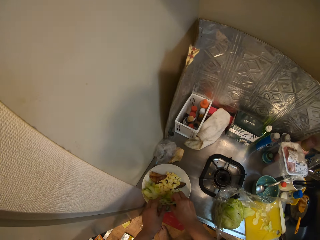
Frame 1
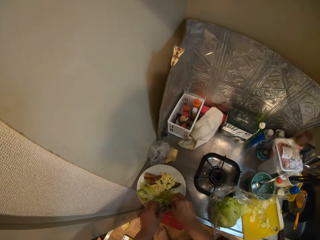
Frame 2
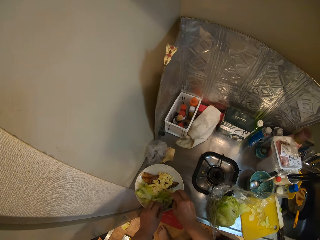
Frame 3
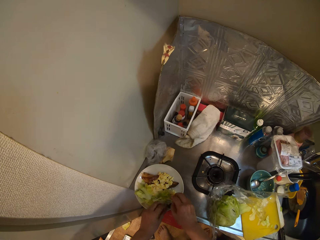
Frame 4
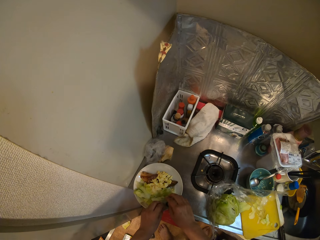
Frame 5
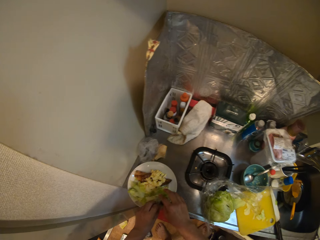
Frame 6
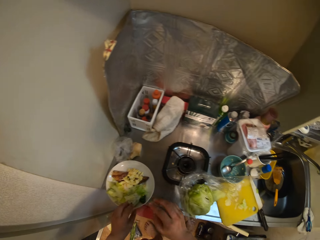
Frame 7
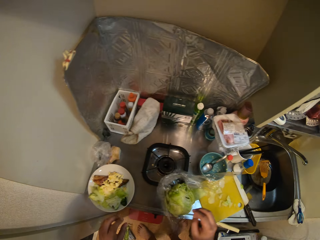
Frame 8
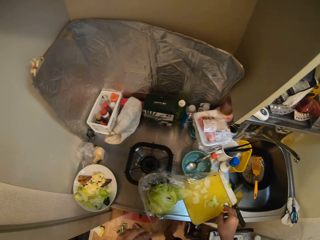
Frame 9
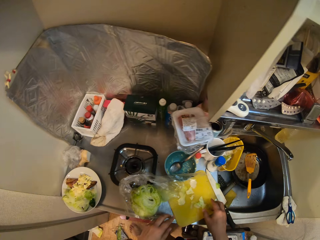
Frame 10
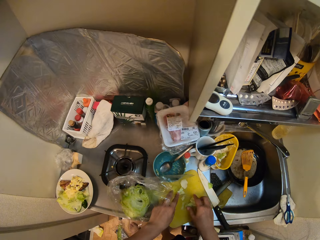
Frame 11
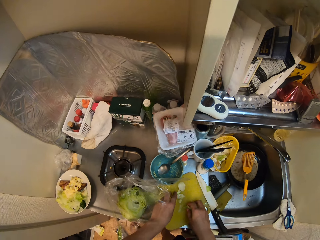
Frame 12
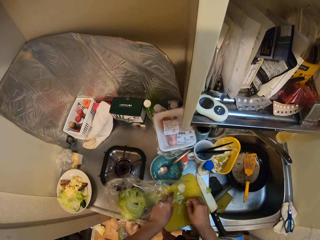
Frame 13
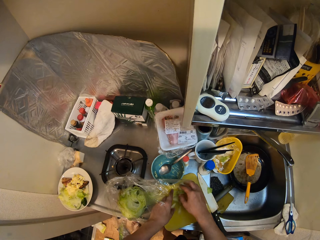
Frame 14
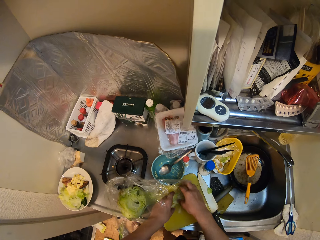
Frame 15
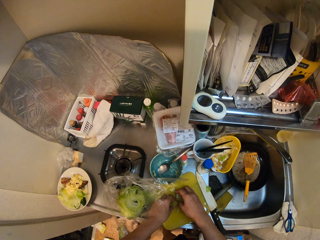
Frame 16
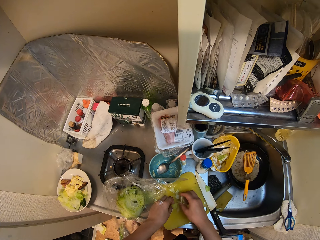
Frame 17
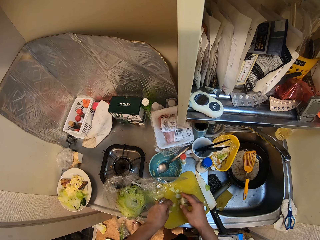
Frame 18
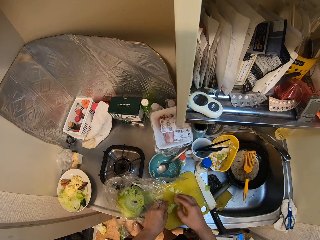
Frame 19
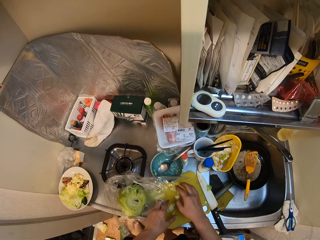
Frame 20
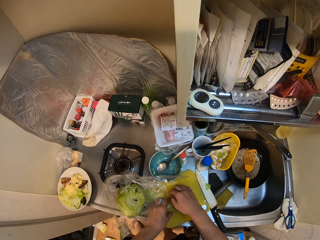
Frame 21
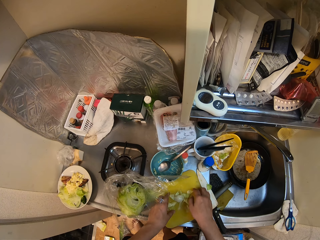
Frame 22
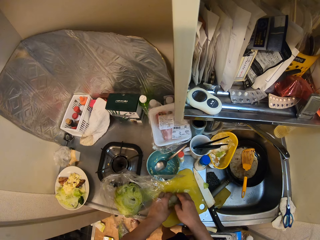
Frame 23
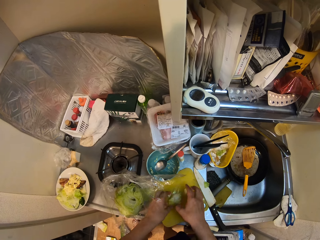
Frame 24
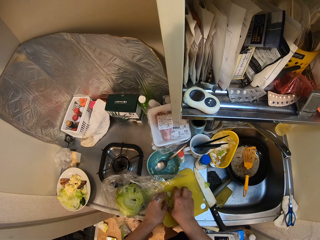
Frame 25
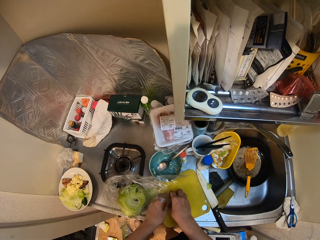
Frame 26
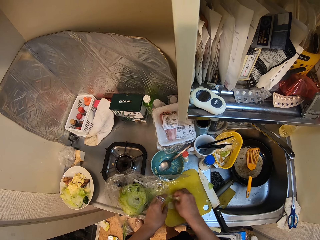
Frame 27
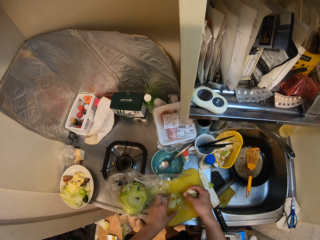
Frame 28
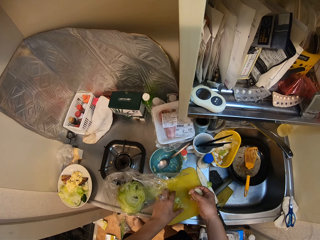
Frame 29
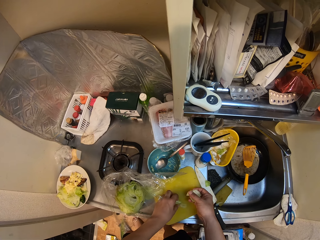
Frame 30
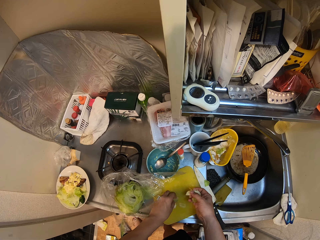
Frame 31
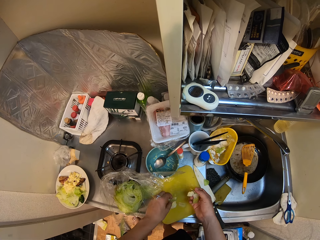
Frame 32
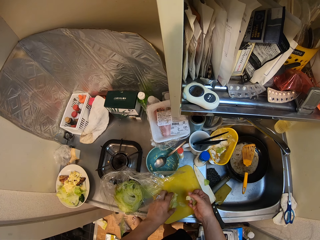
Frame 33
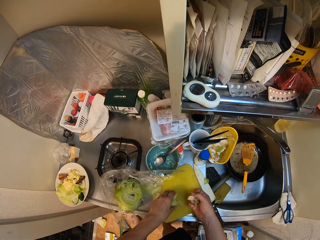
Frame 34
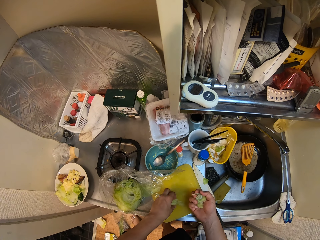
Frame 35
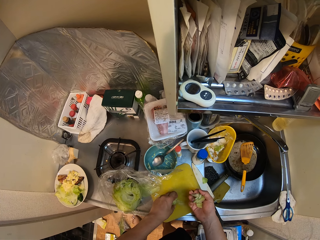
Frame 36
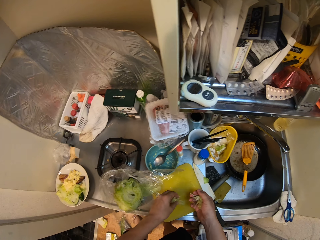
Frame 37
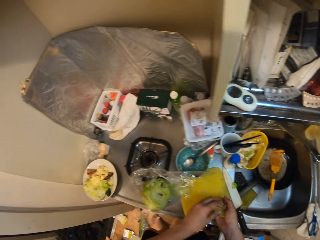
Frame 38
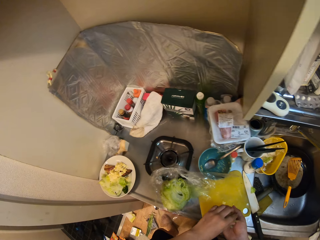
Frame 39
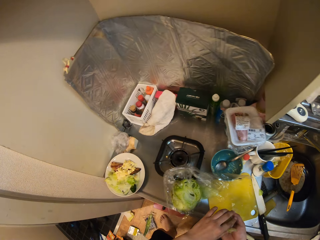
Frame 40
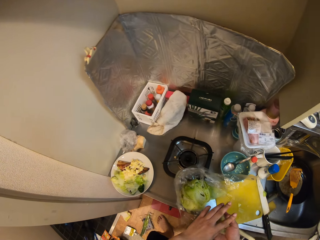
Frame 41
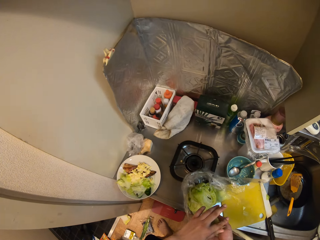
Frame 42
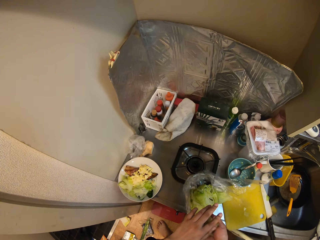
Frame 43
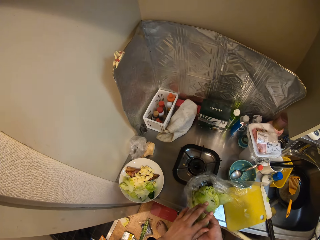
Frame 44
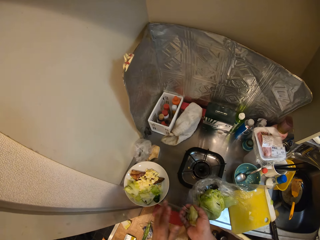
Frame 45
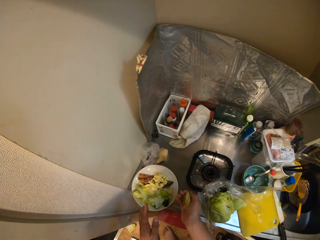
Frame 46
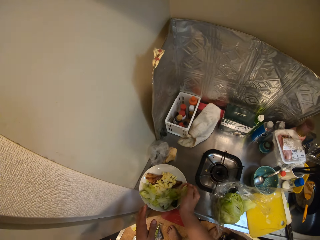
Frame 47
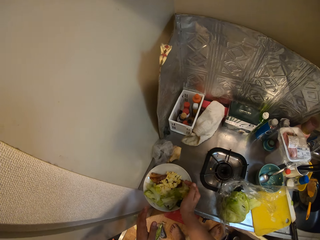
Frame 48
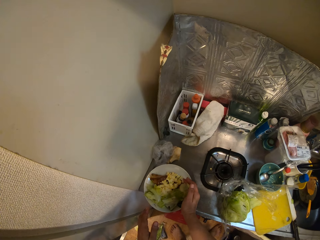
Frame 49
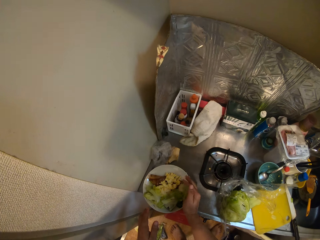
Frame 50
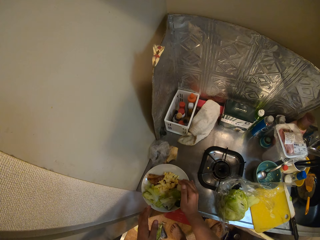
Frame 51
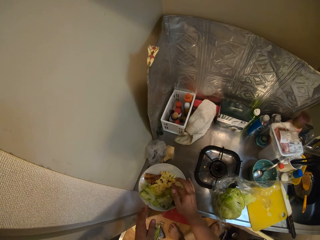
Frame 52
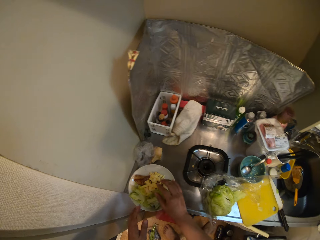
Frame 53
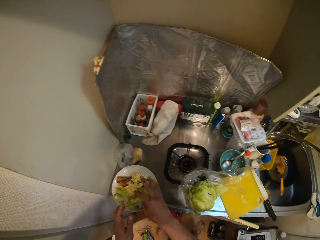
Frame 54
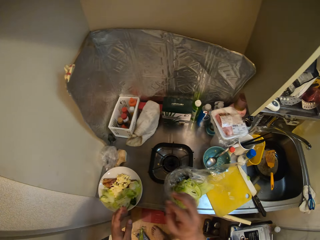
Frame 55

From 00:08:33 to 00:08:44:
The camera wearer drops the chopped cucumber in the plate on the sink. They move their hands away from the plate. They pack the chopped cucumber from the cutting board. They move their hands towards the plate. They drop the chopped cucumber in the plate on the sink.

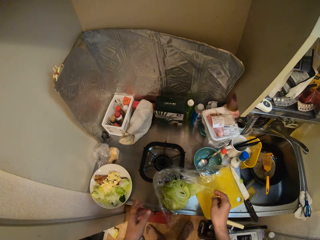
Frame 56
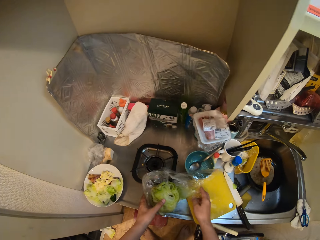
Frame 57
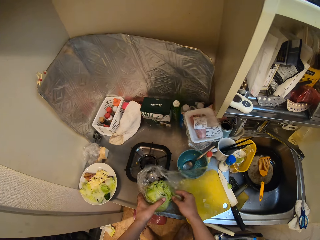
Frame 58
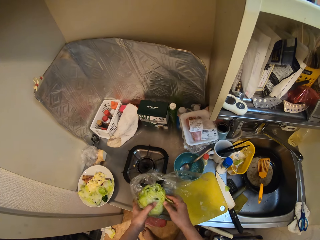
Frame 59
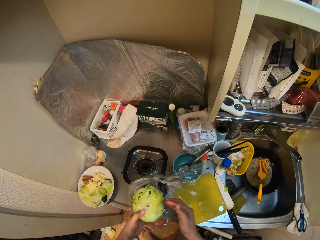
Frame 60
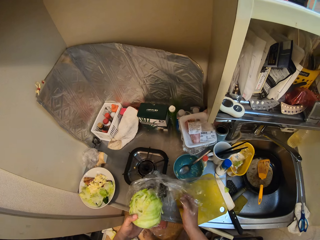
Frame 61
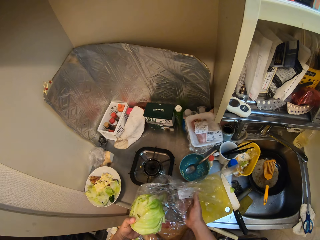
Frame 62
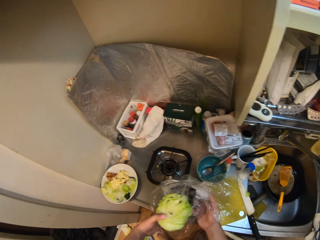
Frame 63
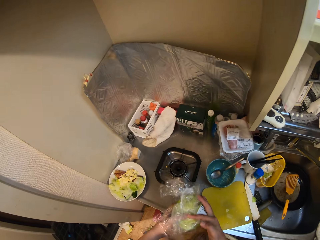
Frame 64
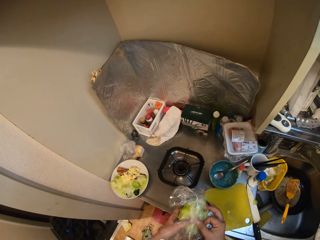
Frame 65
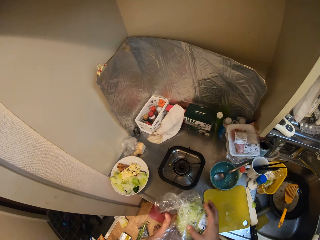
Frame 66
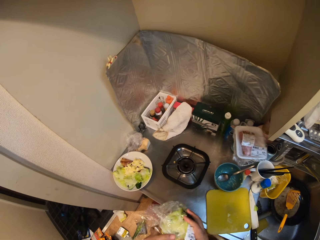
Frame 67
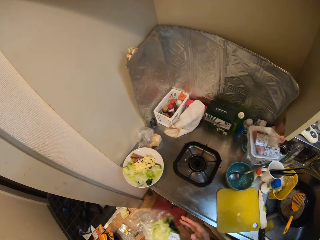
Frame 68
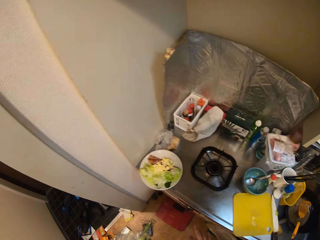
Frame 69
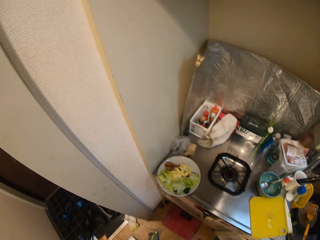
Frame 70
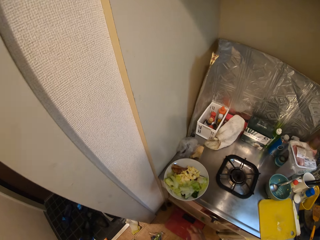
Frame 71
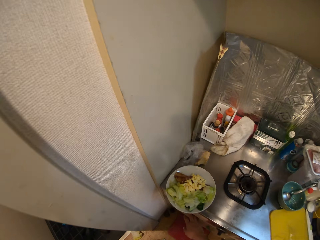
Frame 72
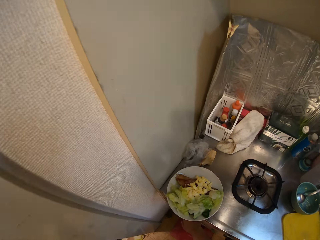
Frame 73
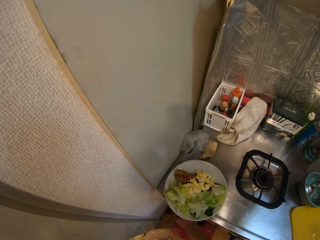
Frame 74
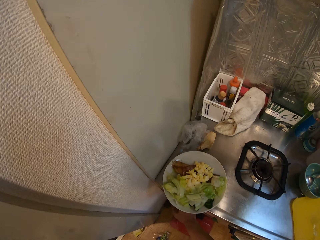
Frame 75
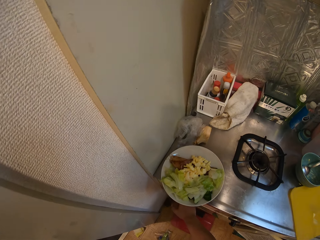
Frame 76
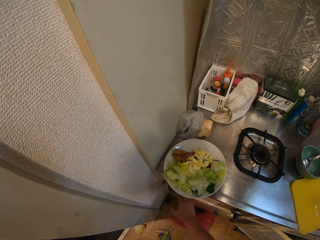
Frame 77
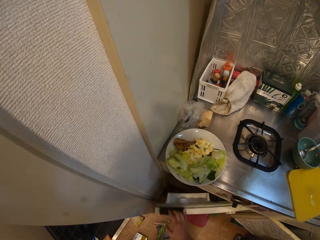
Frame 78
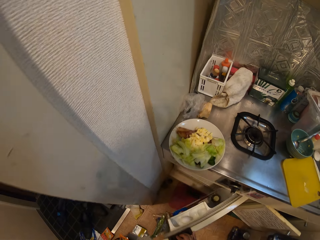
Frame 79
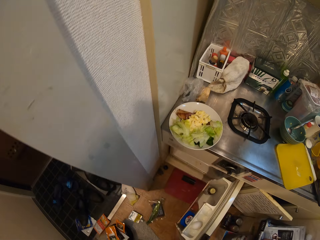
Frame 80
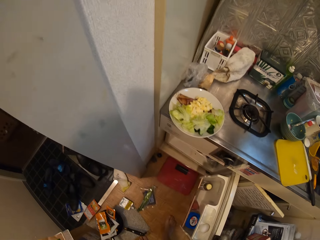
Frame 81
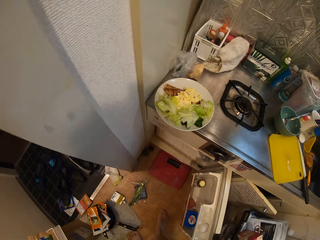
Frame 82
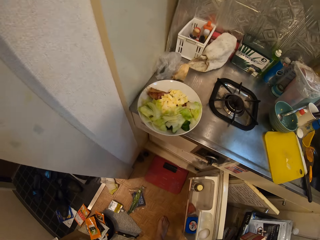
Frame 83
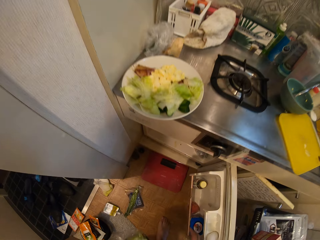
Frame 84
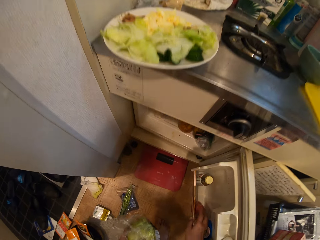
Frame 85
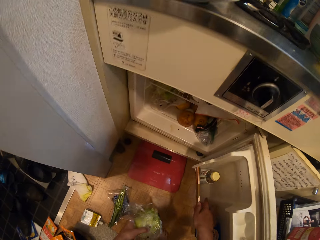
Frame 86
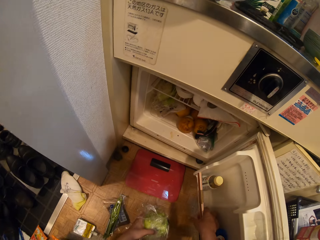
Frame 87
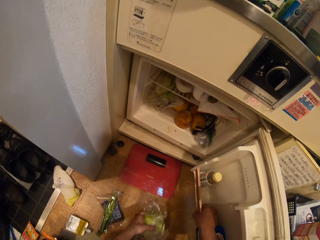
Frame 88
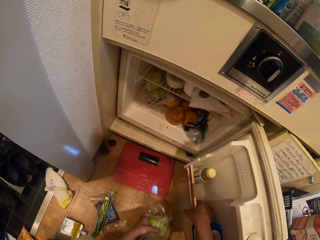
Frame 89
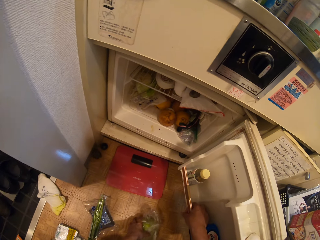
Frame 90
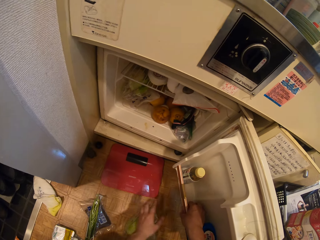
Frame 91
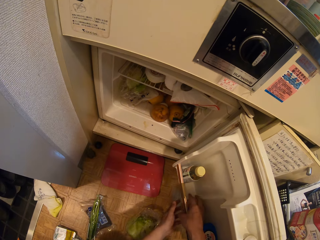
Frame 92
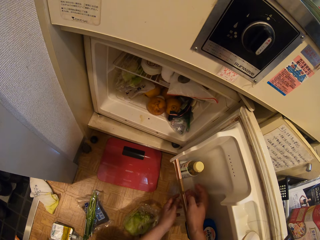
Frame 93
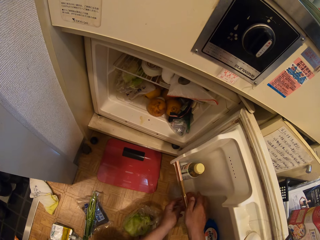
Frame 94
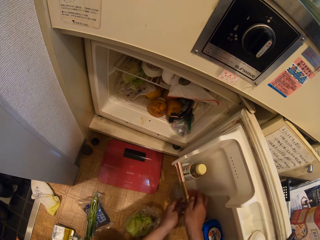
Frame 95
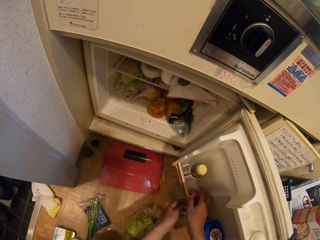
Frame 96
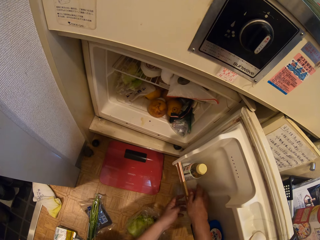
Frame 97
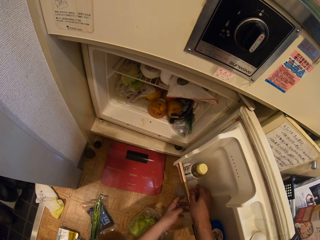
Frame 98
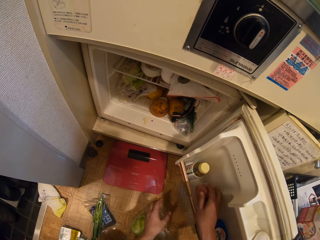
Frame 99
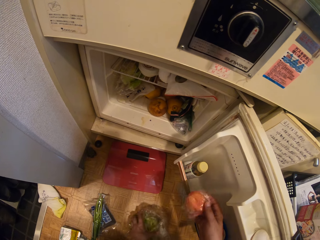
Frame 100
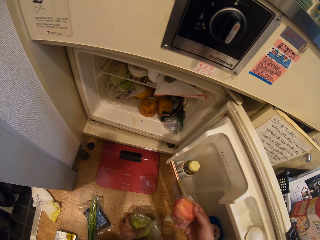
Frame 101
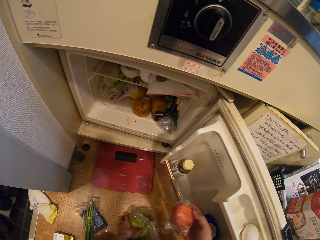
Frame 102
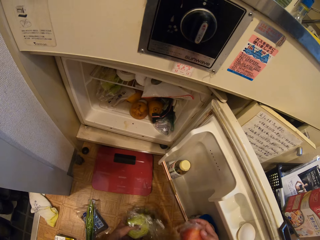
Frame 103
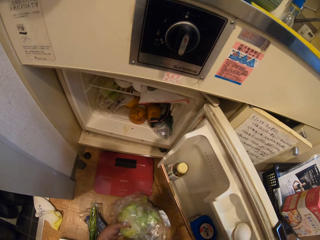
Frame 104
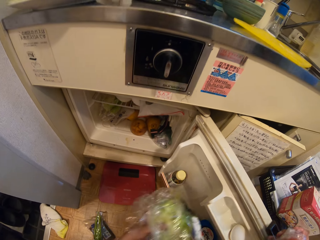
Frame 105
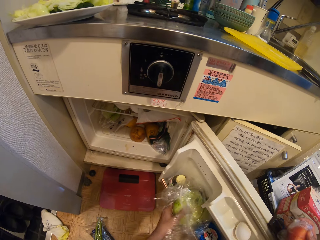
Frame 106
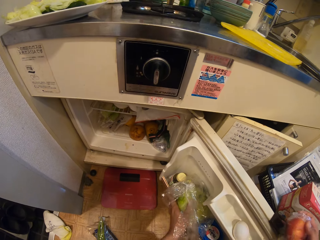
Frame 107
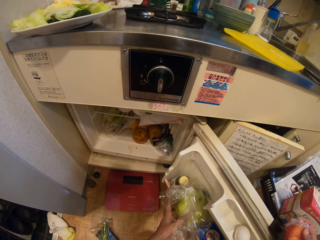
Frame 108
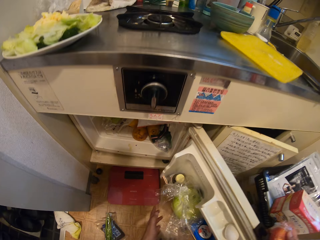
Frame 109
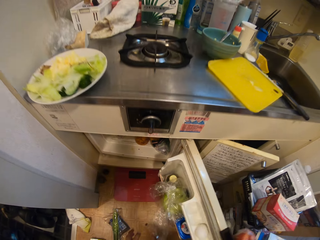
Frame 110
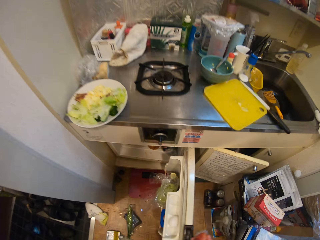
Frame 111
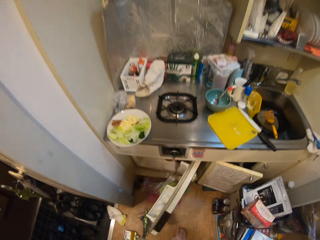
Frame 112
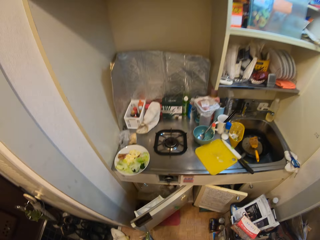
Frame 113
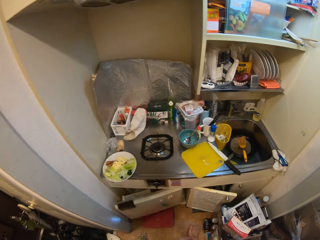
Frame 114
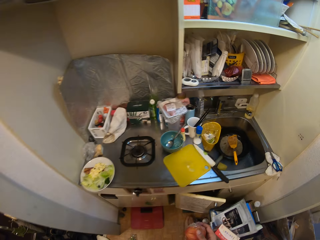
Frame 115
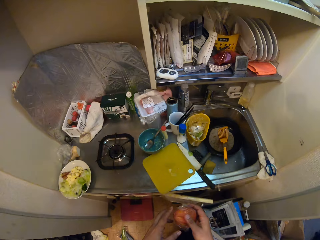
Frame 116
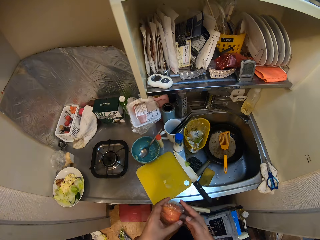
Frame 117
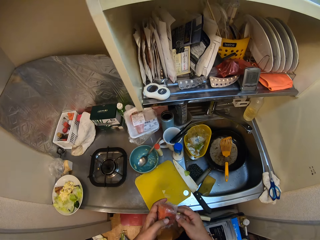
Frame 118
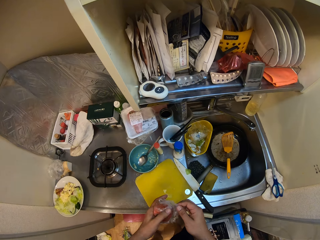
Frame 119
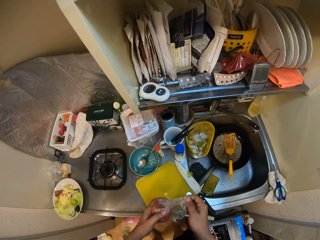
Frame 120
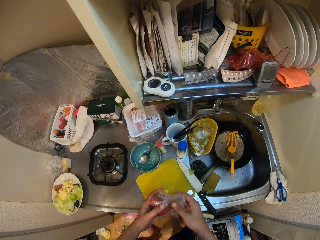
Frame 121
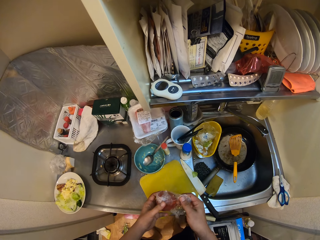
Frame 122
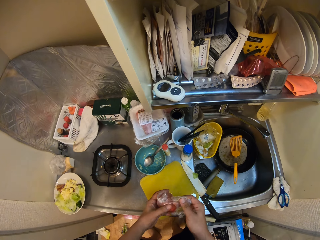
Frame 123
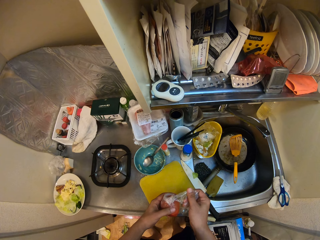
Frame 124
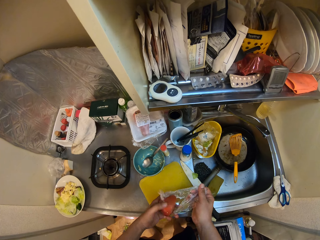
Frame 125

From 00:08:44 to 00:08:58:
The camera wearer moves his hands away from the plate. He picks up the cabbage from the top of the sink. He holds the lettuce. He wraps the bunch of cucumber with the nylon around it. He opens the fridge. He moves the tomato. He drops the cucumber on the floor. He moves the other hand towards the fridge, moves his hand away from the fridge, and takes out the wrapped tomato from the door of the fridge with his right hand. He picks up the cabbage from the floor with his left hand. He places the cabbage by the door of the fridge. He closes the fridge. He removes the wrapper on the tomato.
